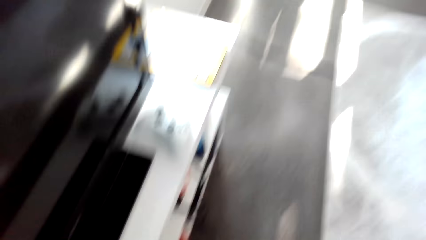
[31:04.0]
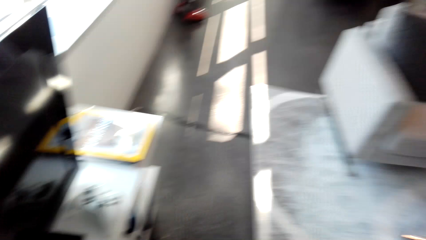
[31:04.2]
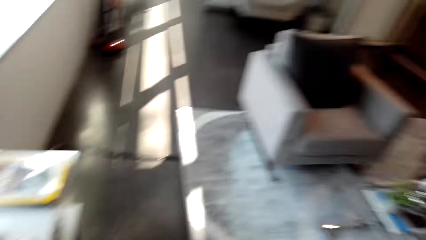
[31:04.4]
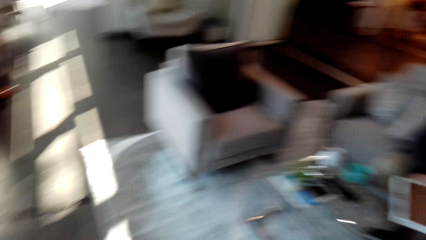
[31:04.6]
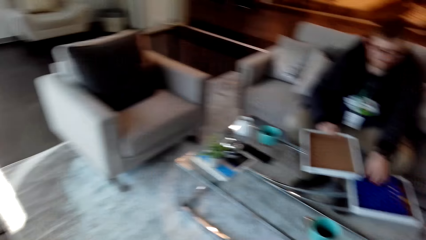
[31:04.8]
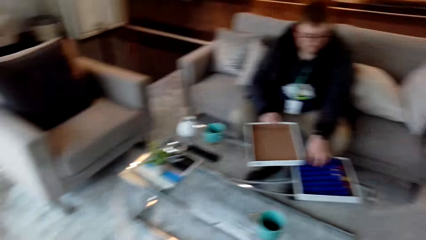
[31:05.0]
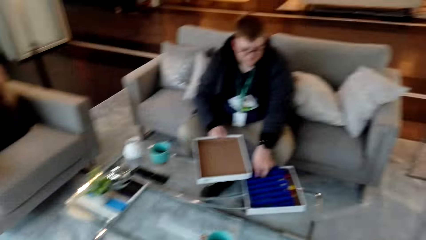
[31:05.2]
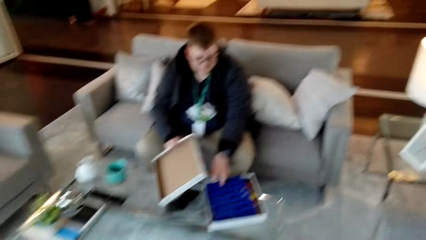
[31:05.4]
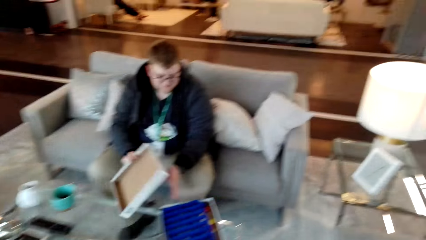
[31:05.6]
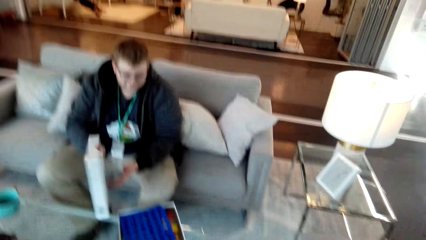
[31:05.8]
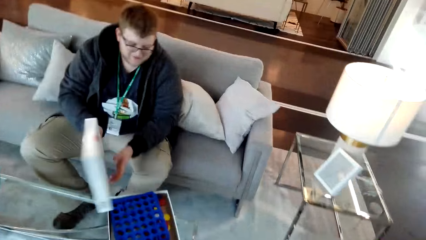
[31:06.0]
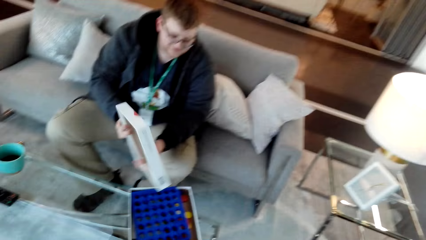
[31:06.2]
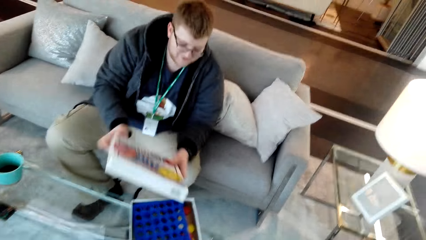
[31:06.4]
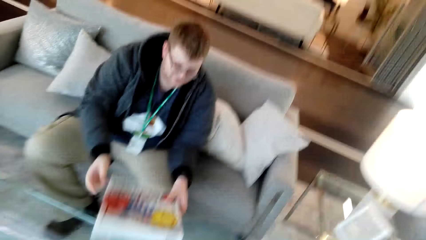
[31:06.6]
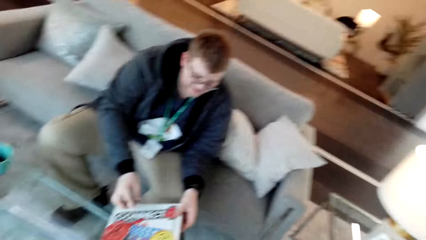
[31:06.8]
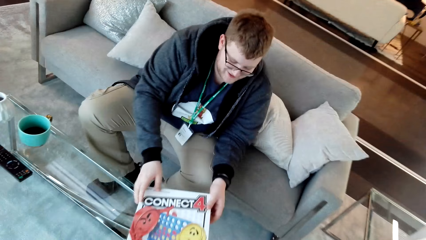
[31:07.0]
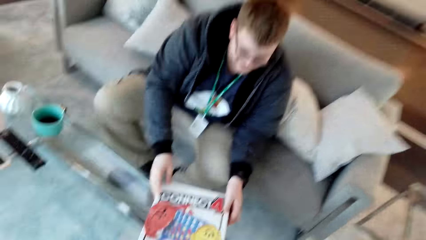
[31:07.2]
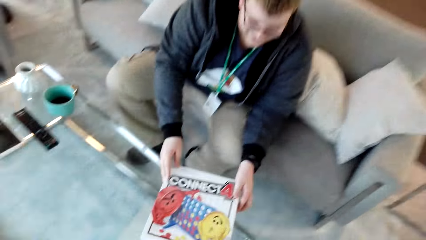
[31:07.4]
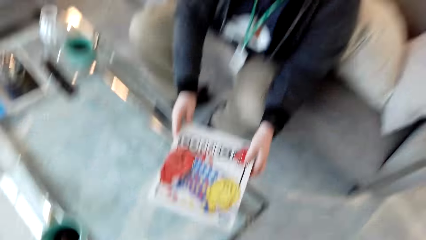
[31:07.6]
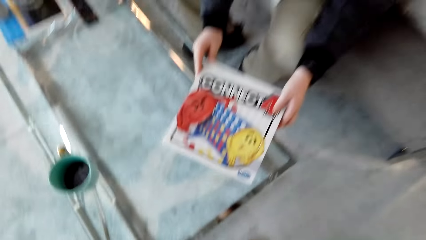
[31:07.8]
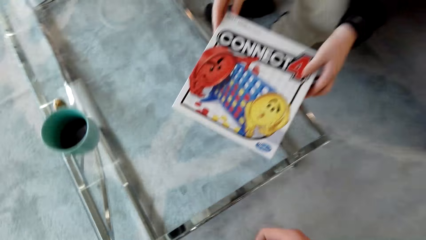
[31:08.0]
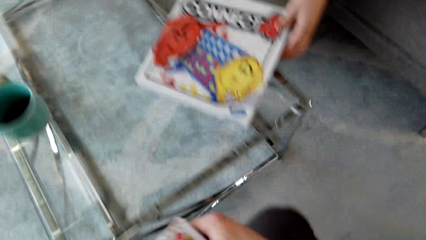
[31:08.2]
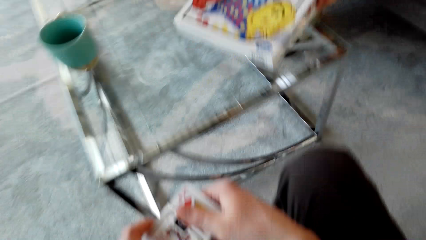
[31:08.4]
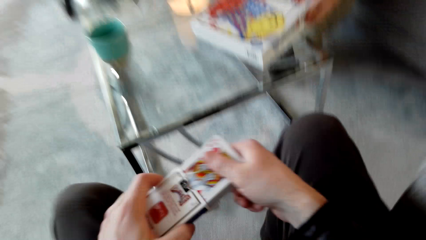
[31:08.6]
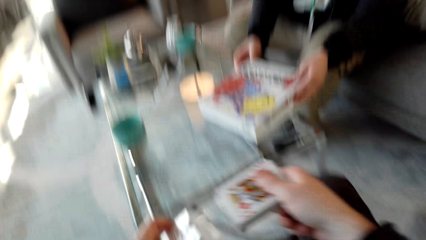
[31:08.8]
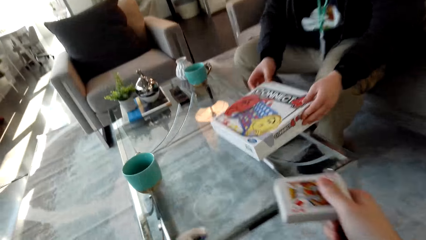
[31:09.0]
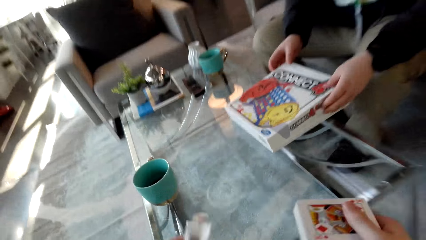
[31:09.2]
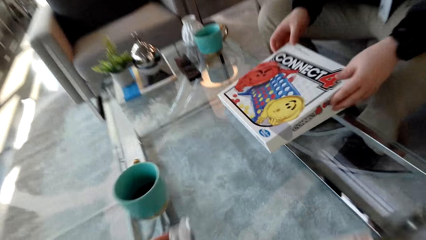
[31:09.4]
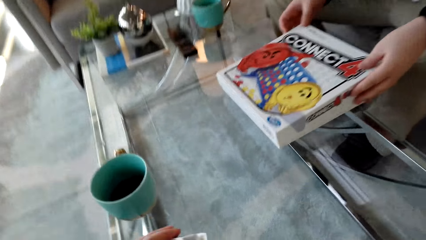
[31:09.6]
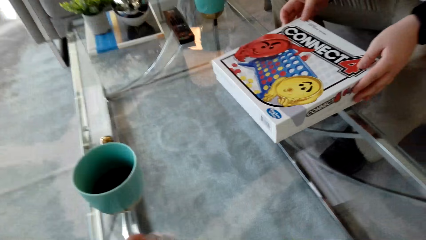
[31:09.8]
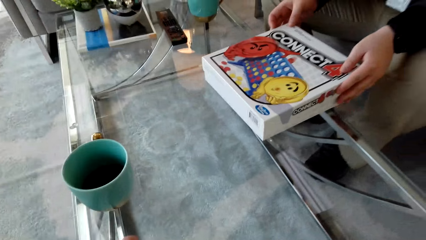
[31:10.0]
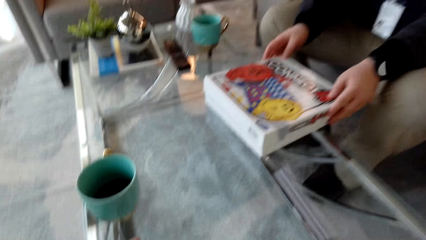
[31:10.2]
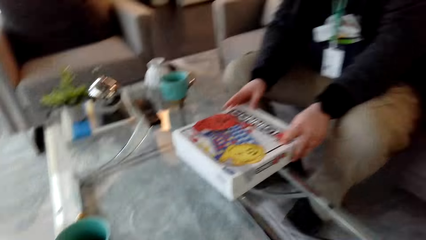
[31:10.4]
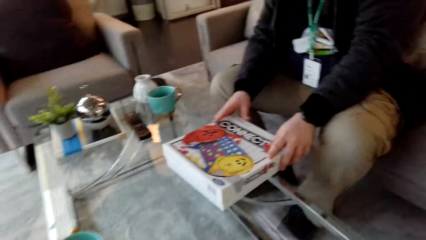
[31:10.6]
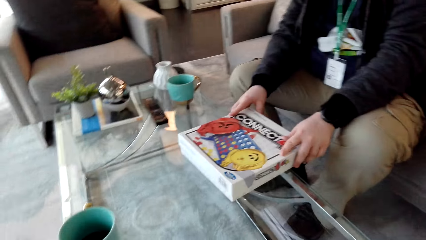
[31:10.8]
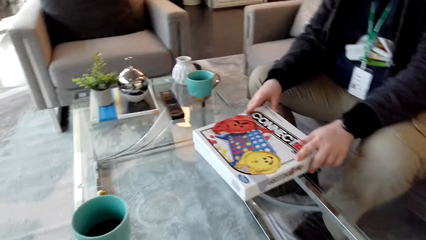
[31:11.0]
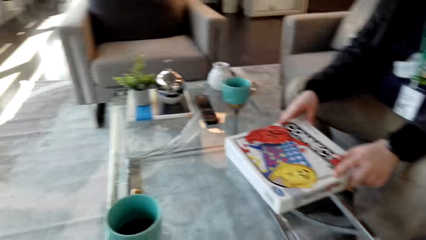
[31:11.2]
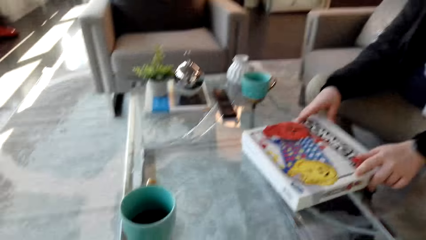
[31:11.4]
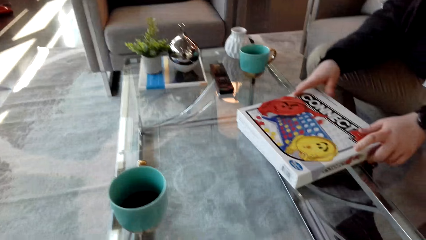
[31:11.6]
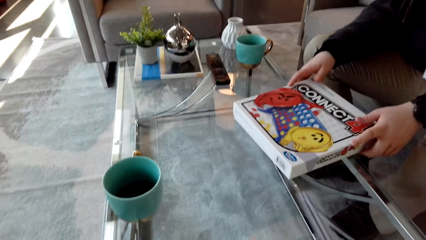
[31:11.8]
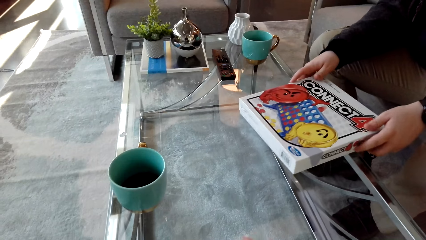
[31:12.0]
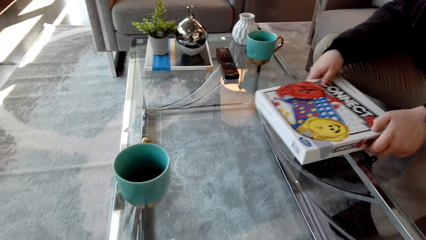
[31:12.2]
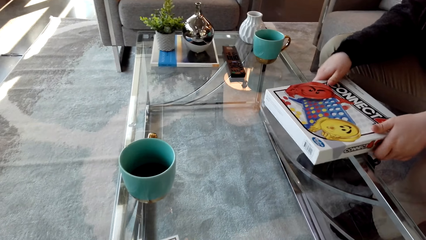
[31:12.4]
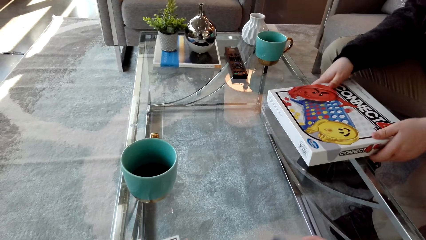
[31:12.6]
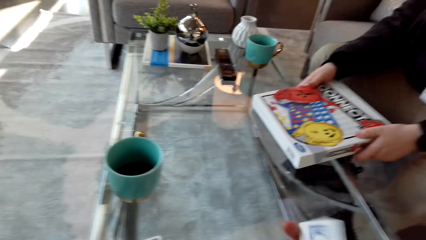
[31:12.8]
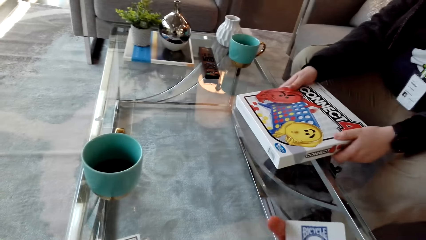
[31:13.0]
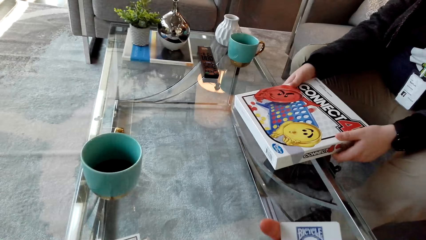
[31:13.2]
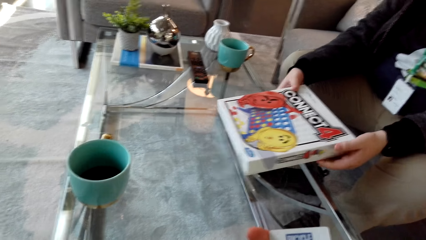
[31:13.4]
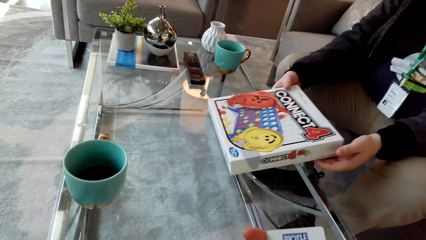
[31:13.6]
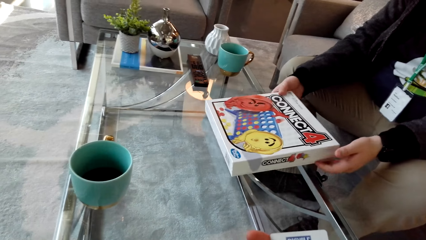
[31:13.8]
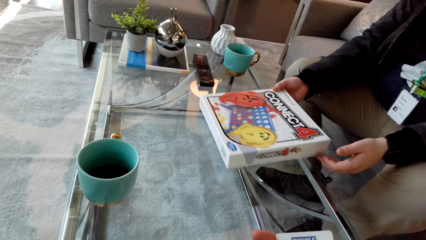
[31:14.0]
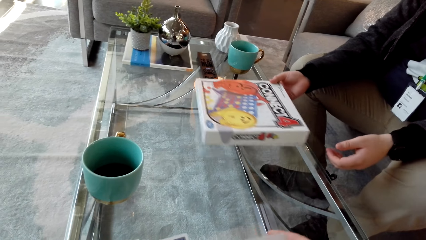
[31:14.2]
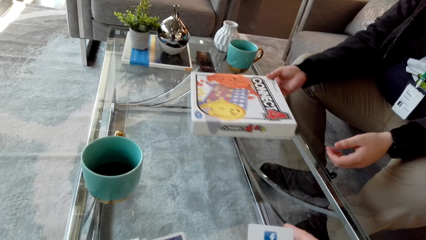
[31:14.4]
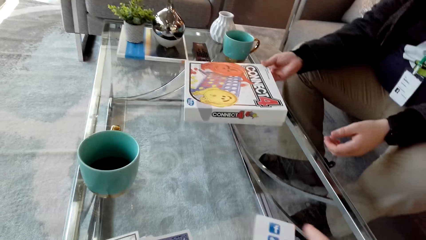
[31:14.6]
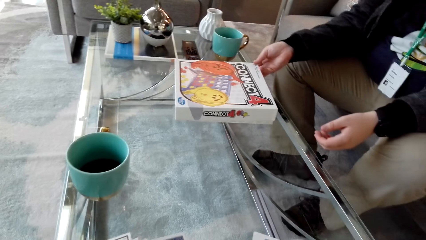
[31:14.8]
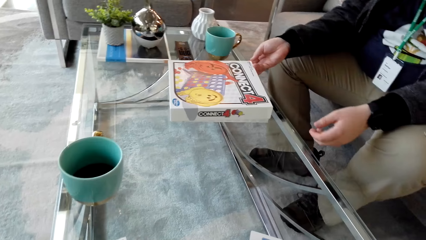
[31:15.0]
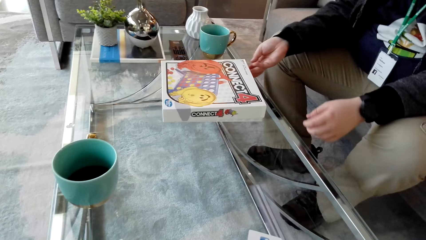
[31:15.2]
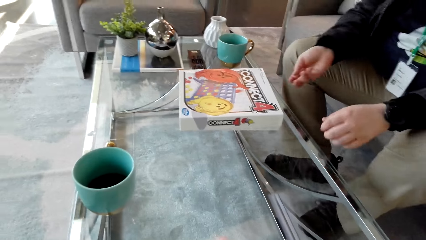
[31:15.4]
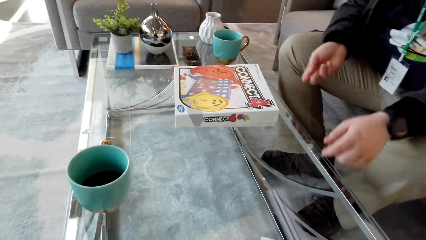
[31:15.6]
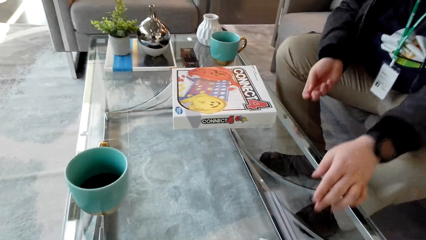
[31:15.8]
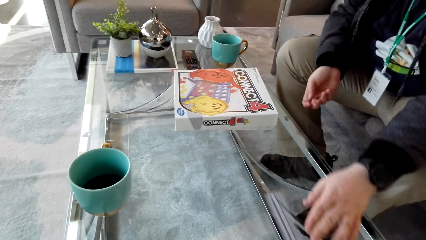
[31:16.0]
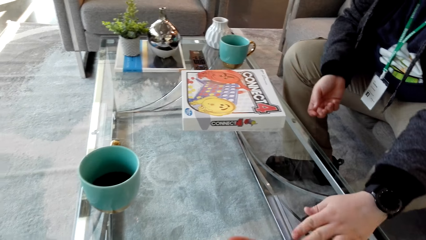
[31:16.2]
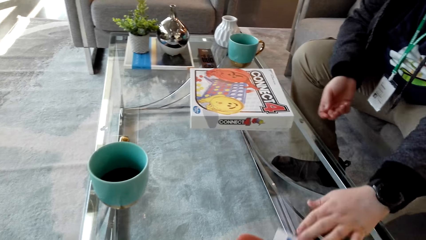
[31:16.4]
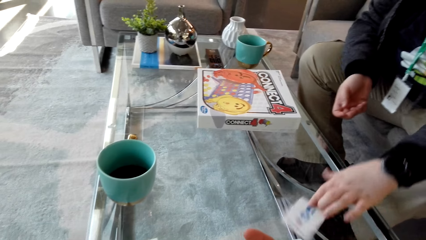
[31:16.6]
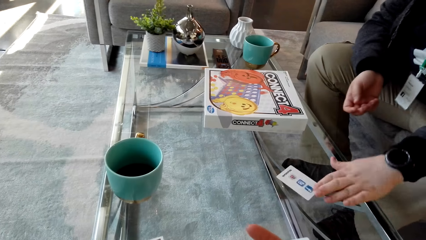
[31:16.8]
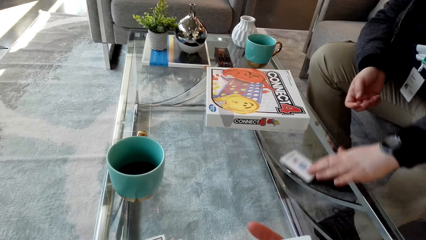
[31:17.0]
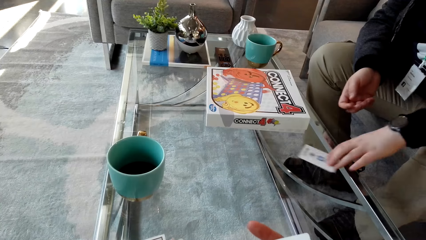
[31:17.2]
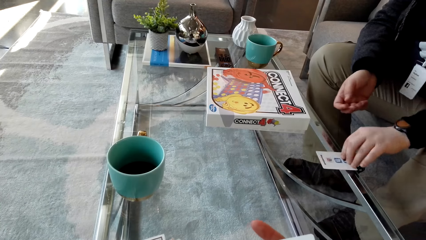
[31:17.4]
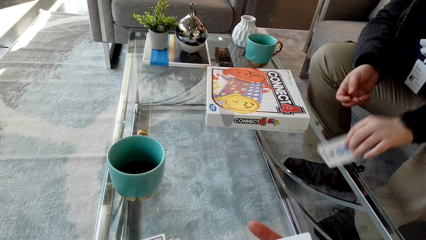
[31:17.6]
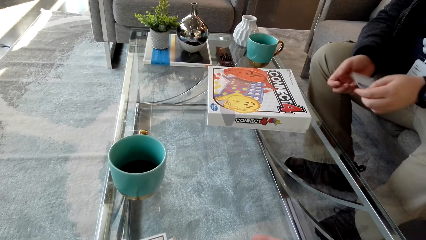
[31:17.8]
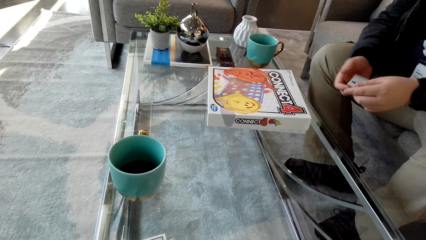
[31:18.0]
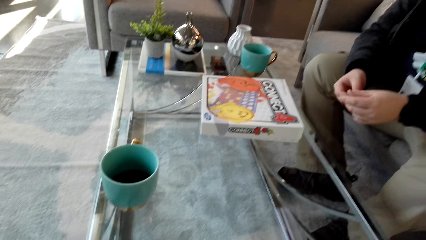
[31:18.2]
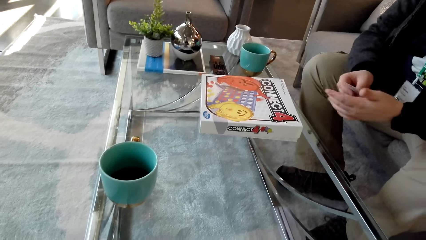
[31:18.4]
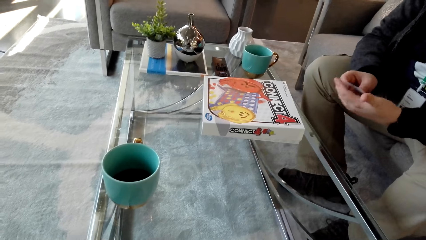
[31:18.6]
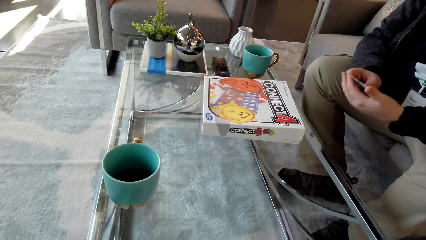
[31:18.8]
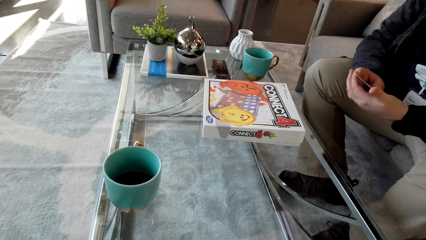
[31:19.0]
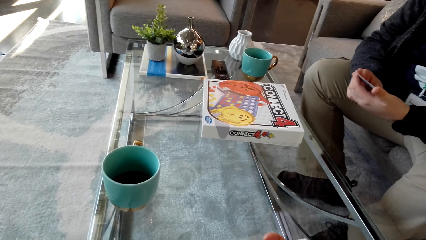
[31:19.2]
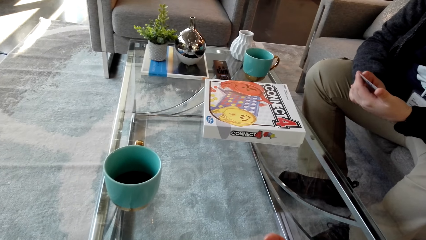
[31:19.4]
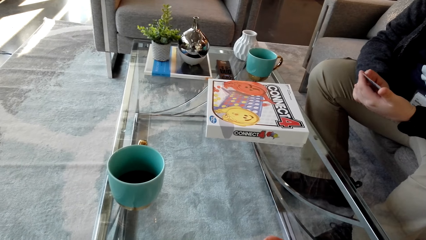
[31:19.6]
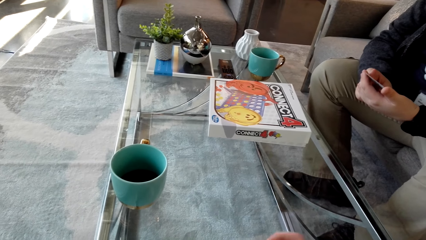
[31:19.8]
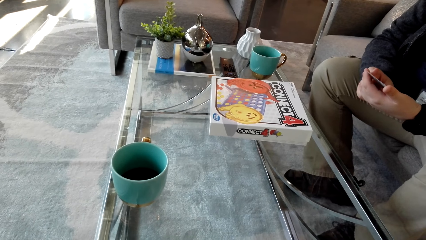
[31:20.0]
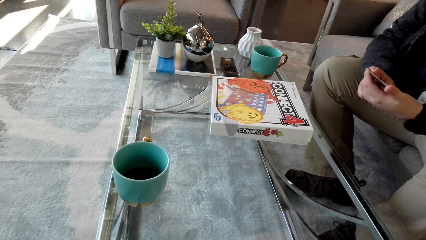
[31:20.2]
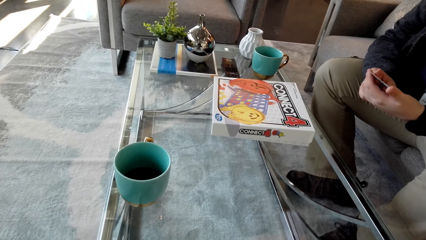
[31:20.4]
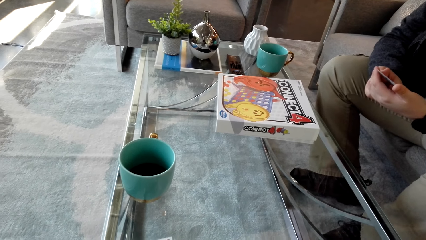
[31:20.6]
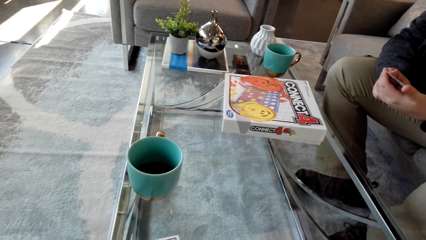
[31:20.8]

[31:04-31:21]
A man places the board in the box. He closes the box. He packs the template. The camera wearer holds playing cards. The man repositions the box on the table. The camera wearer looks around. The man drops the template pack. He pulls a playing card and holds the playing card.
